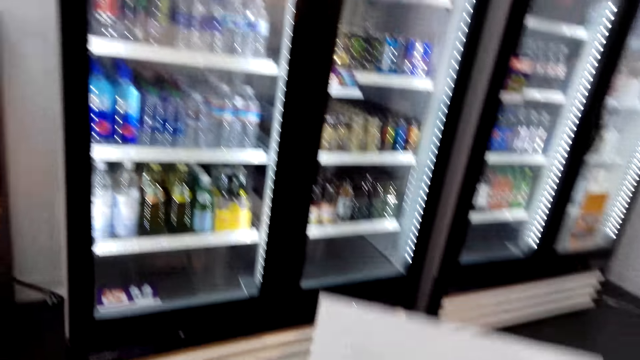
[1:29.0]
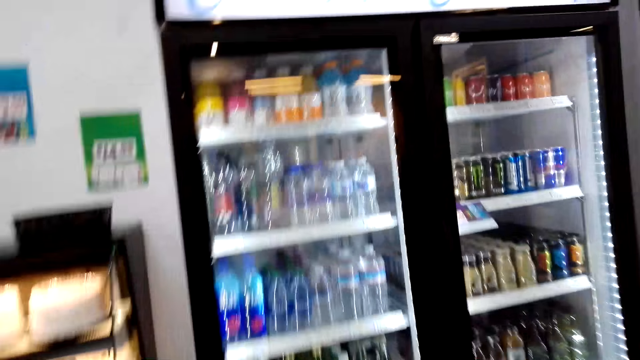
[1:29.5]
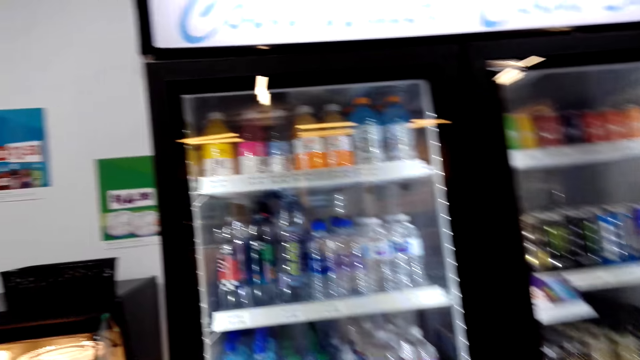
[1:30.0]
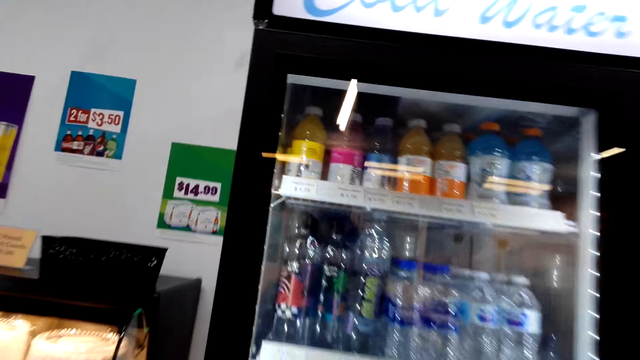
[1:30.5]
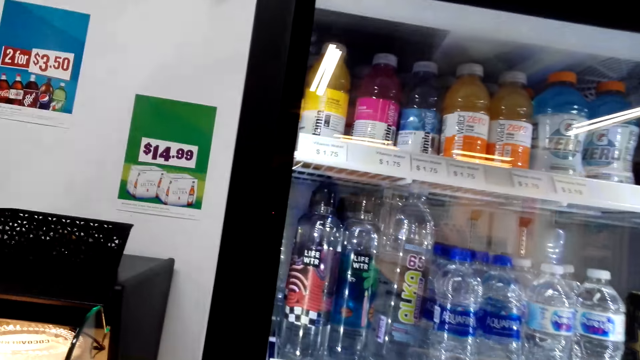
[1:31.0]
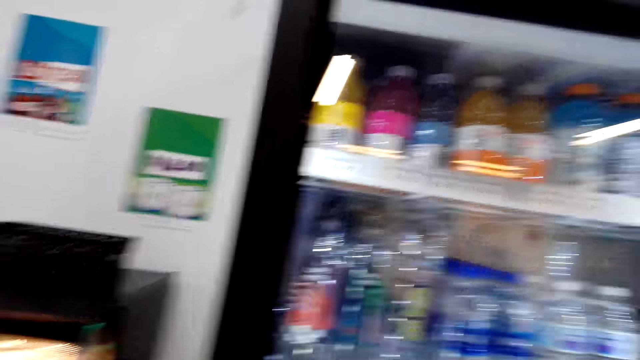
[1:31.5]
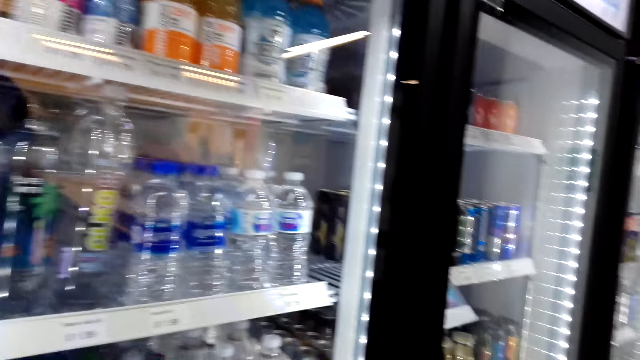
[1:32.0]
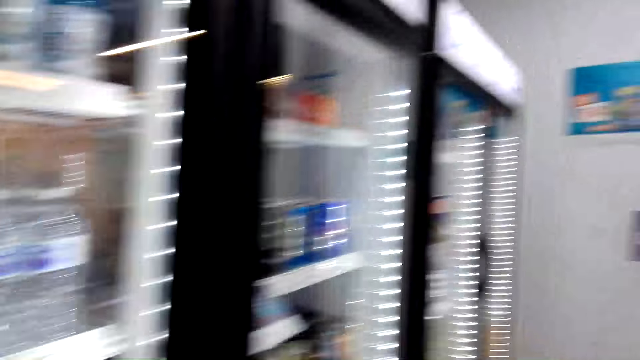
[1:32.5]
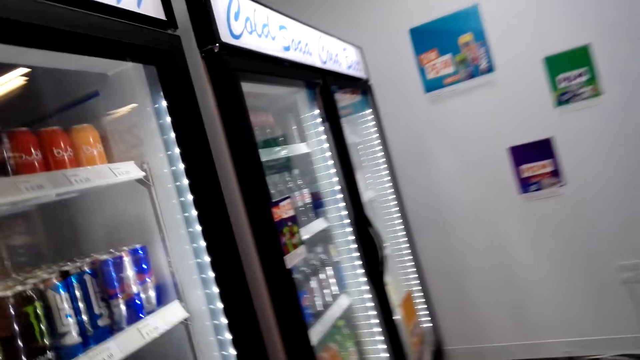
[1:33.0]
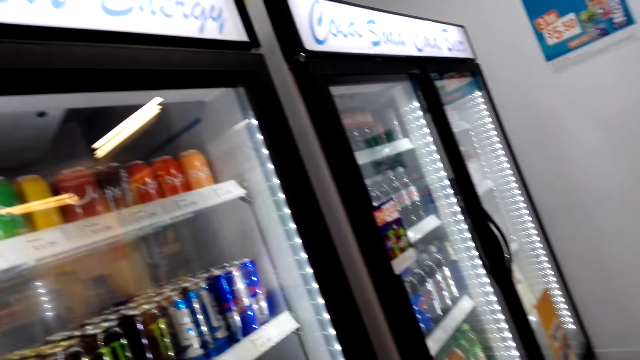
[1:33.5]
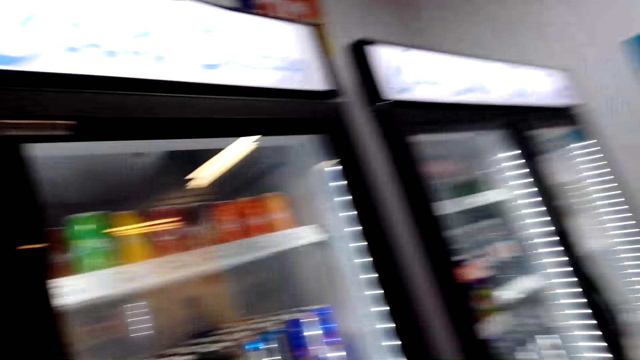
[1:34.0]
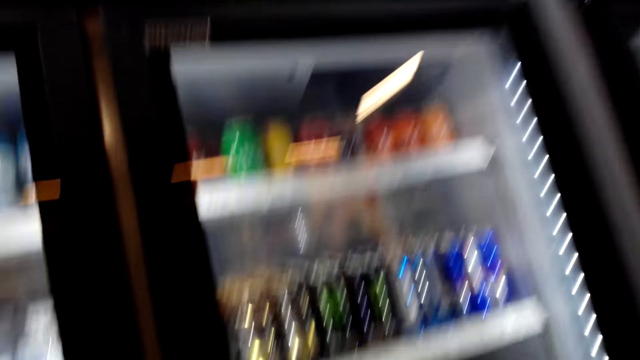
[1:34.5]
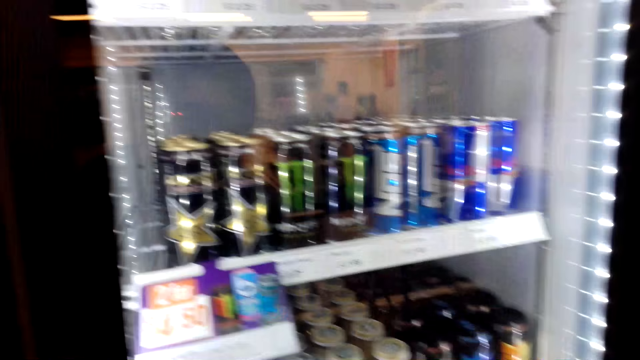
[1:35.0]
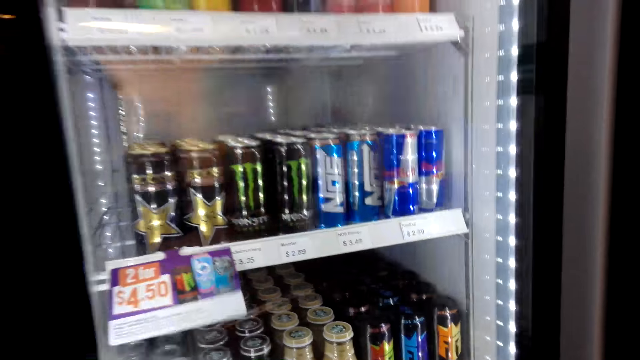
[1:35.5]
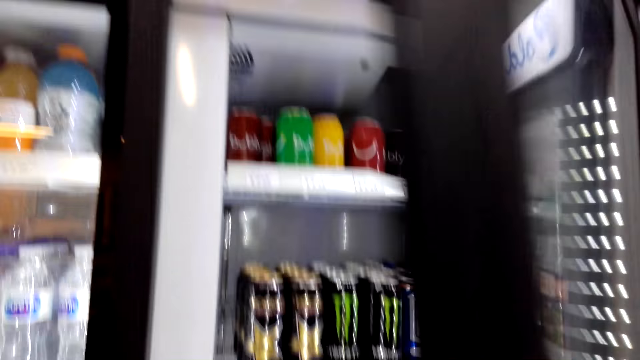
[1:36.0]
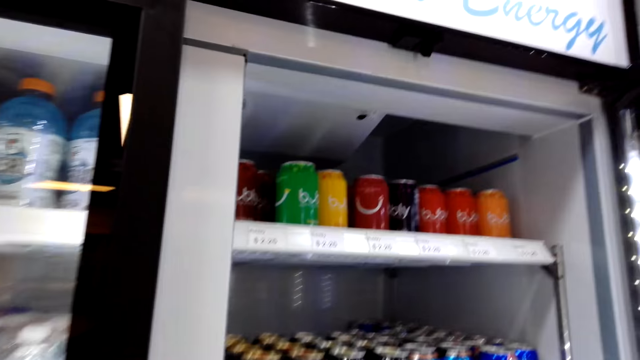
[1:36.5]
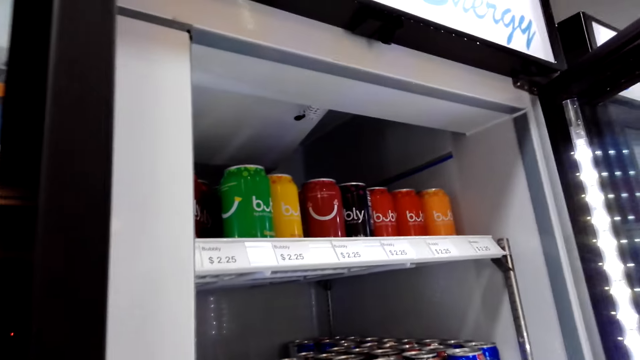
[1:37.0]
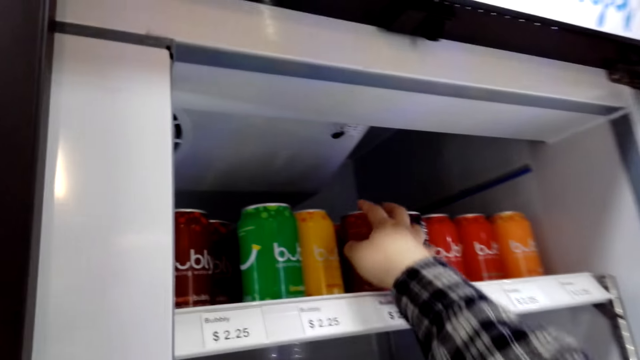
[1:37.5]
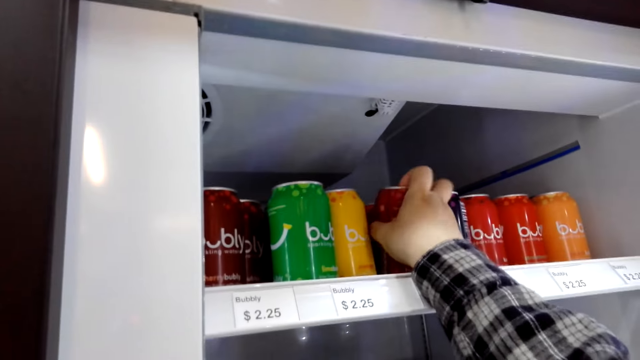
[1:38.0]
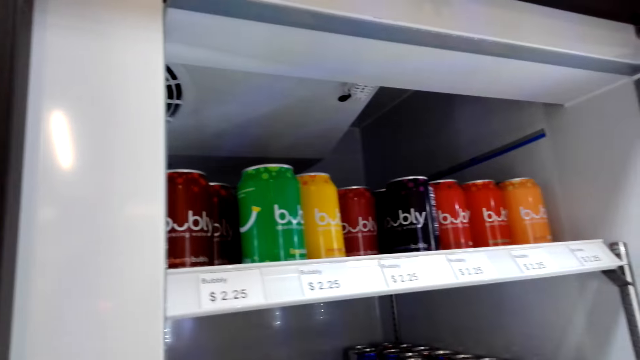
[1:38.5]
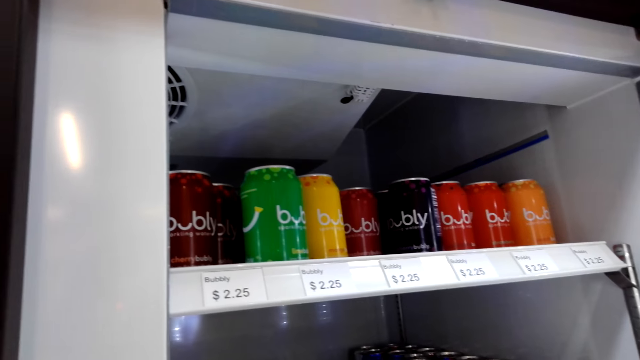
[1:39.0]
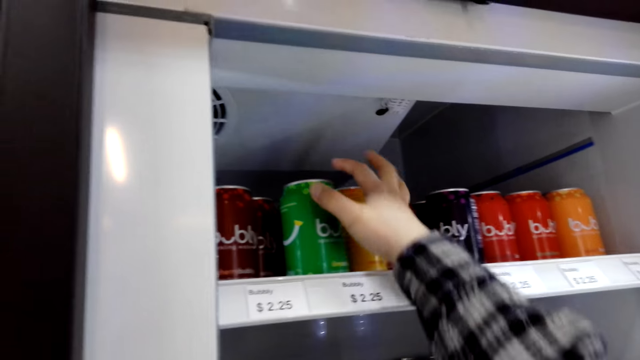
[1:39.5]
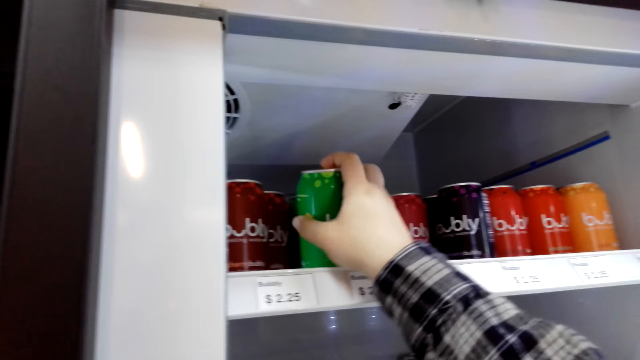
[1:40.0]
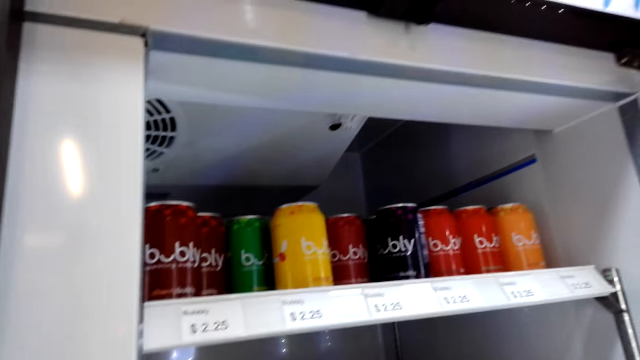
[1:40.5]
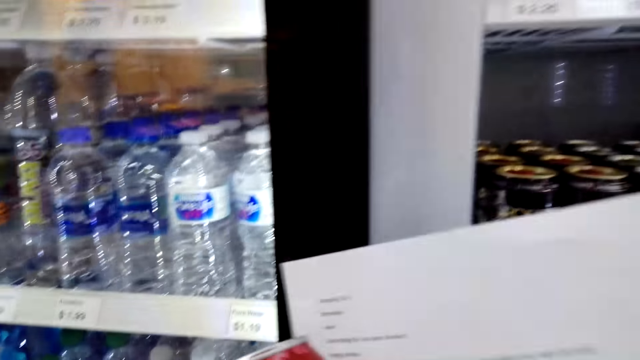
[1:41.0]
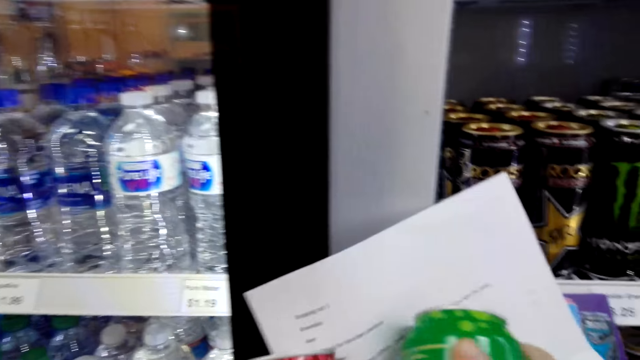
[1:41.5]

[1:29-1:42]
The camera wearer looks at the paper. They walk back to the fridge. They open the fridge. They pick cans of Bubly energy drinks.

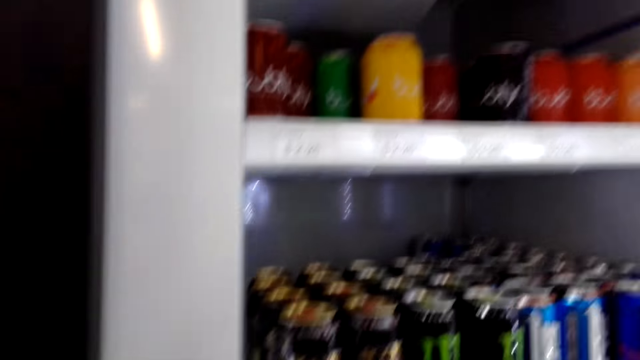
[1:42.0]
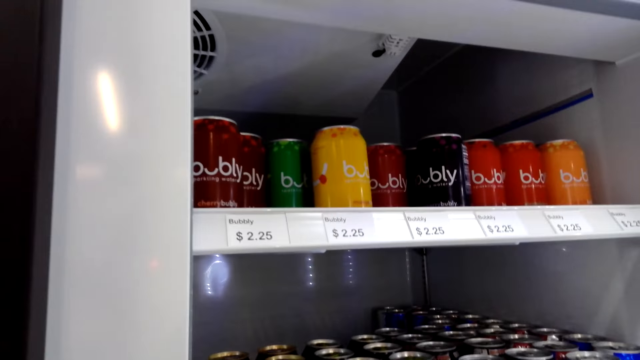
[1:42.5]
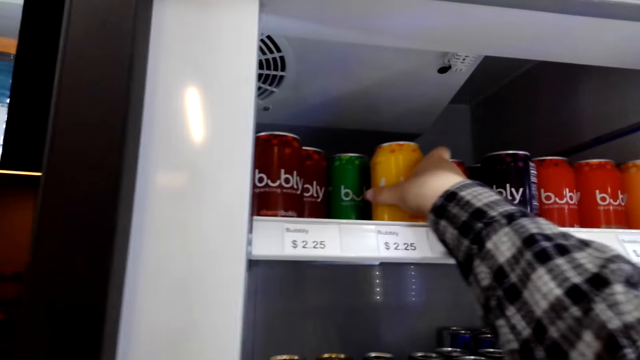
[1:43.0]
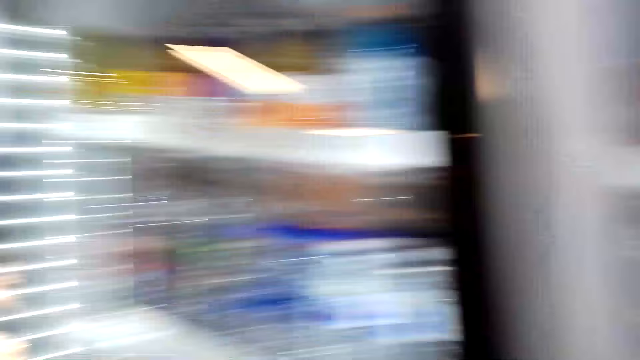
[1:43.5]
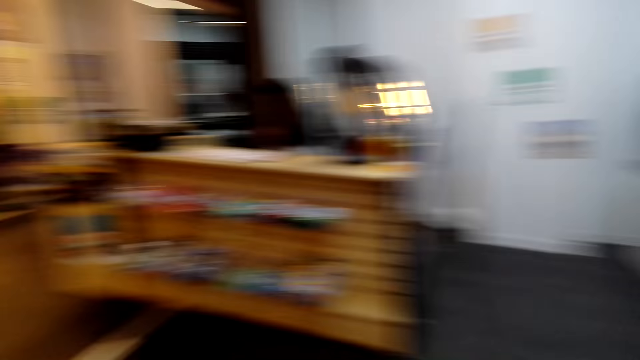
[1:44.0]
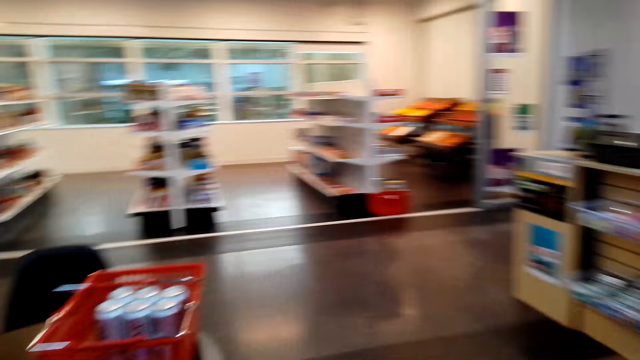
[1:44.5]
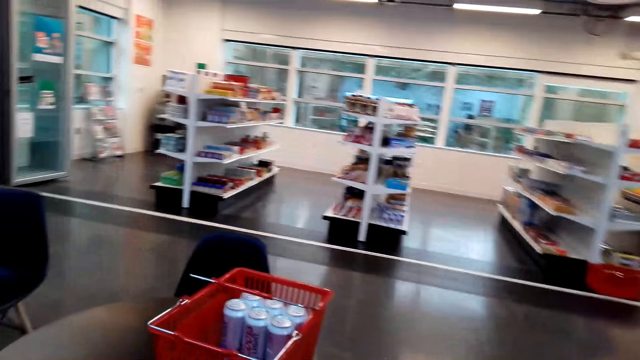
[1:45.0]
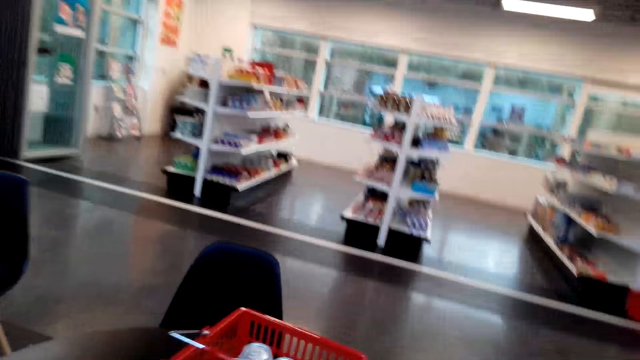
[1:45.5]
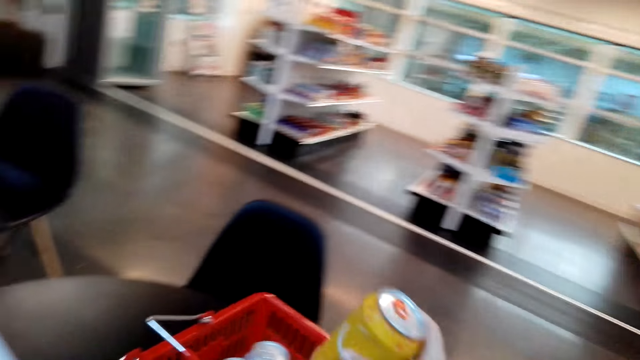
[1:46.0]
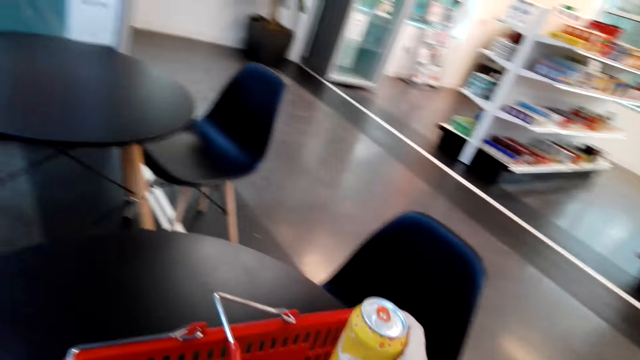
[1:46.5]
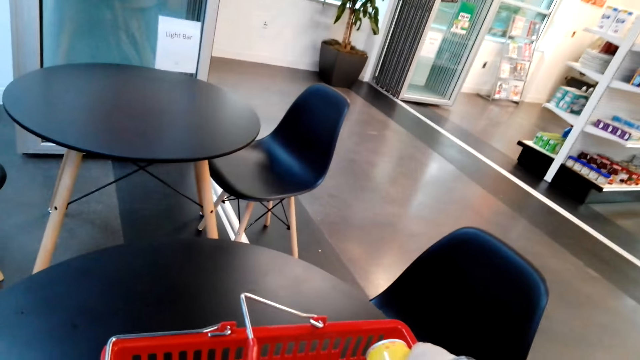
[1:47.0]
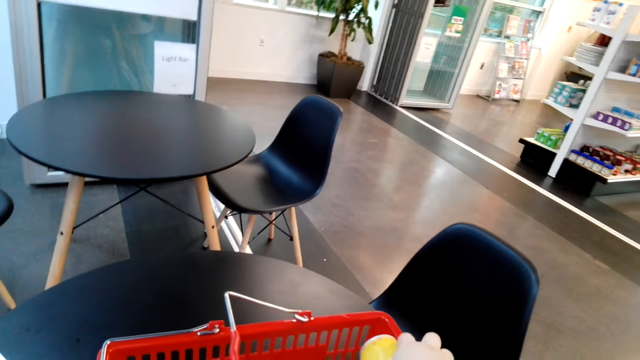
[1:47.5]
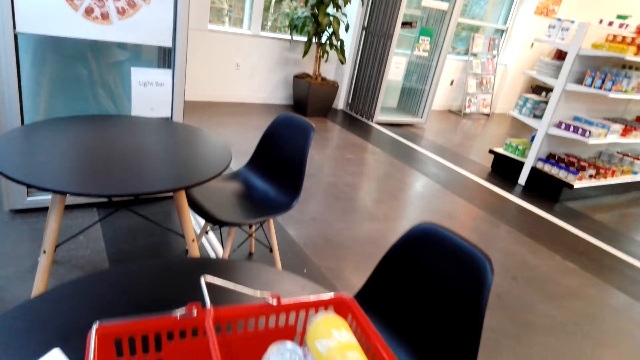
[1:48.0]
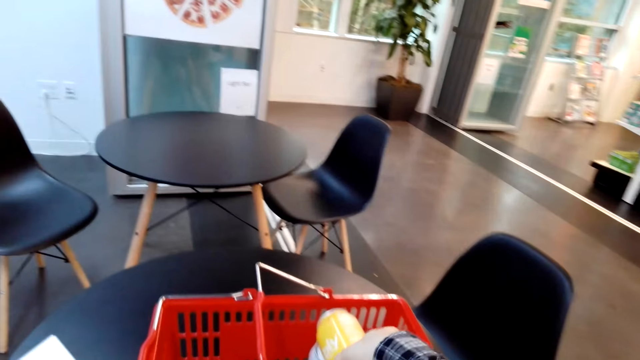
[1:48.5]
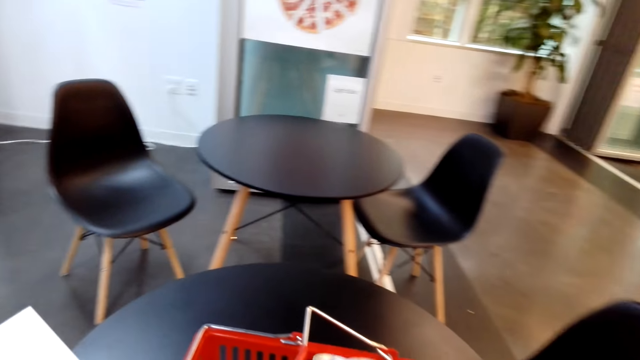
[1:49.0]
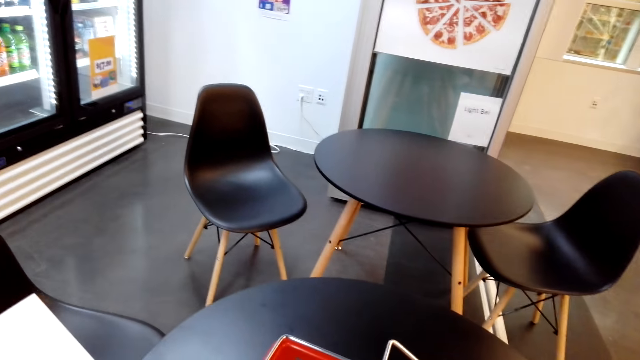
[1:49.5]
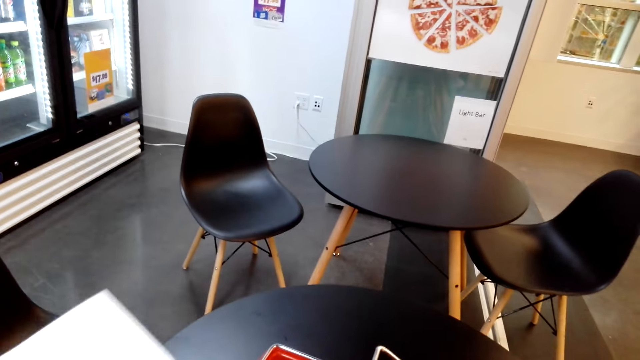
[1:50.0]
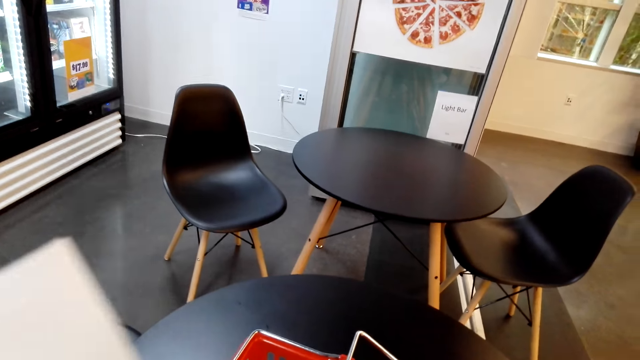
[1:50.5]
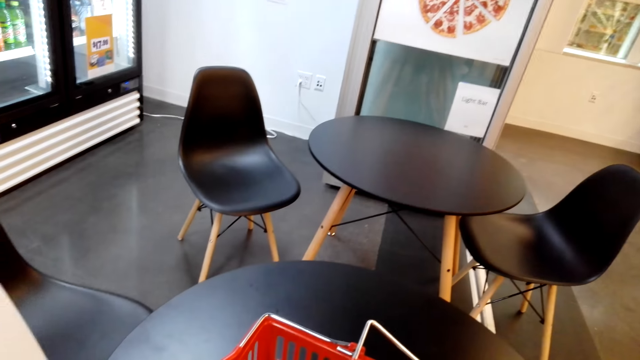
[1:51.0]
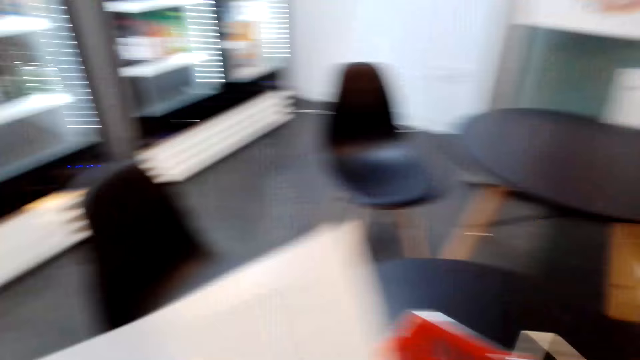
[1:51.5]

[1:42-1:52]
The camera wearer walks back to the table. They put the cans in the basket.
